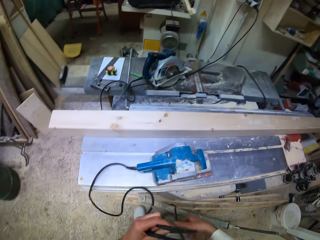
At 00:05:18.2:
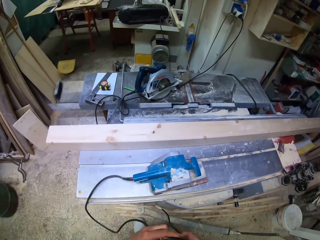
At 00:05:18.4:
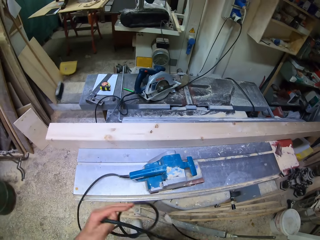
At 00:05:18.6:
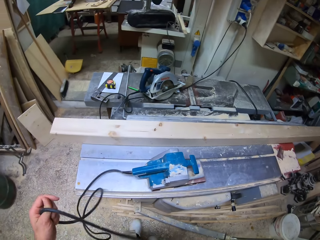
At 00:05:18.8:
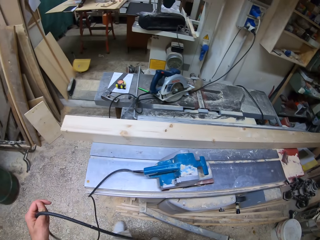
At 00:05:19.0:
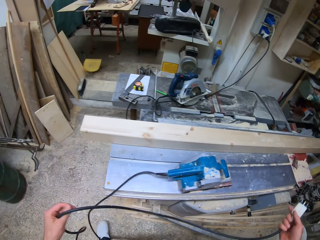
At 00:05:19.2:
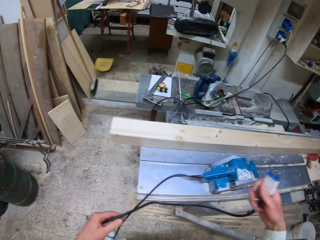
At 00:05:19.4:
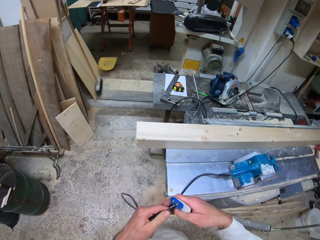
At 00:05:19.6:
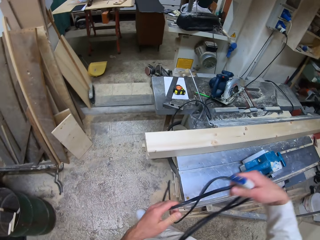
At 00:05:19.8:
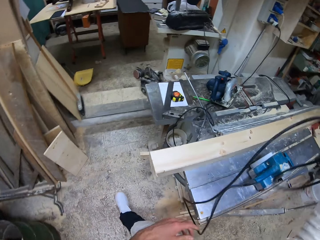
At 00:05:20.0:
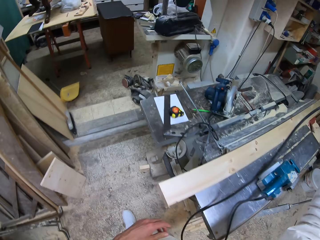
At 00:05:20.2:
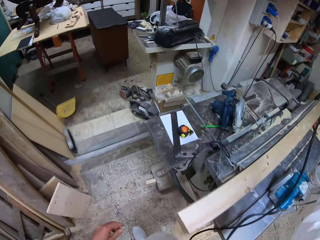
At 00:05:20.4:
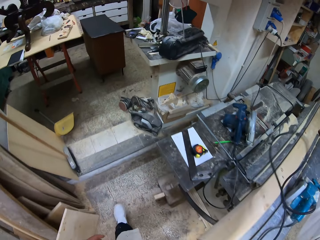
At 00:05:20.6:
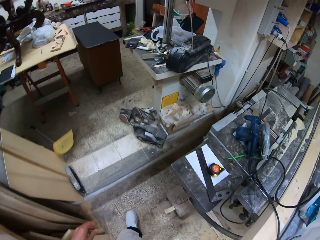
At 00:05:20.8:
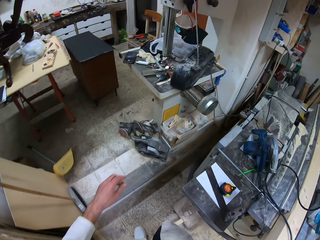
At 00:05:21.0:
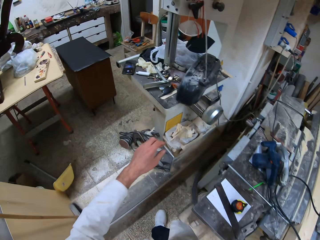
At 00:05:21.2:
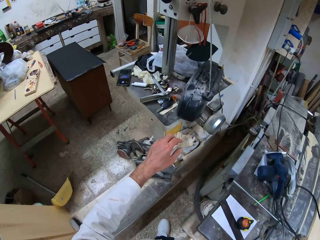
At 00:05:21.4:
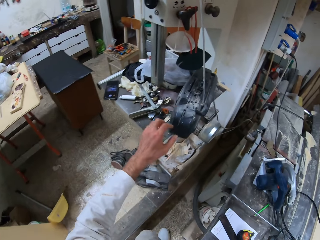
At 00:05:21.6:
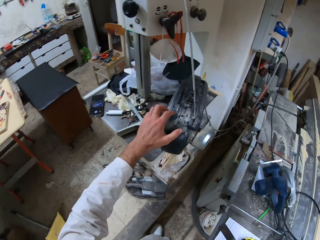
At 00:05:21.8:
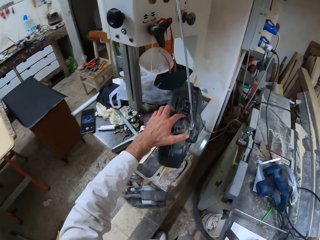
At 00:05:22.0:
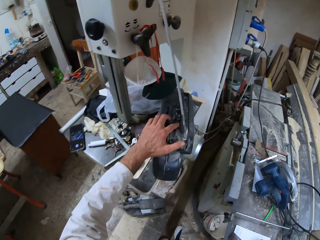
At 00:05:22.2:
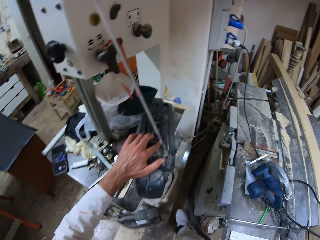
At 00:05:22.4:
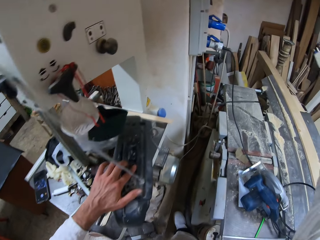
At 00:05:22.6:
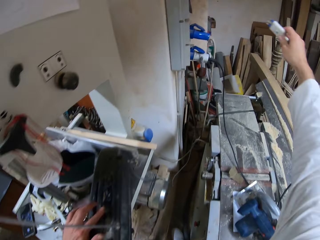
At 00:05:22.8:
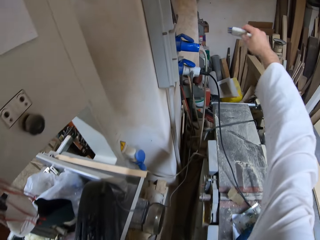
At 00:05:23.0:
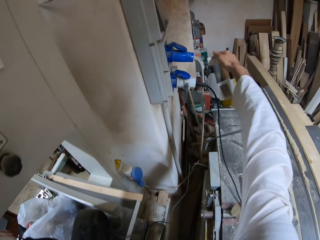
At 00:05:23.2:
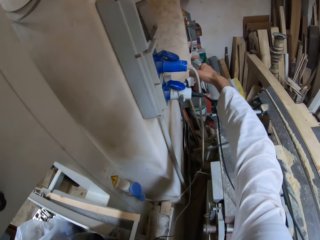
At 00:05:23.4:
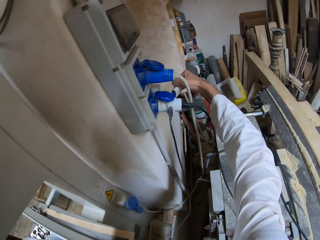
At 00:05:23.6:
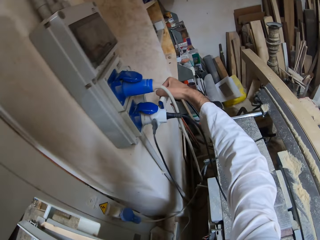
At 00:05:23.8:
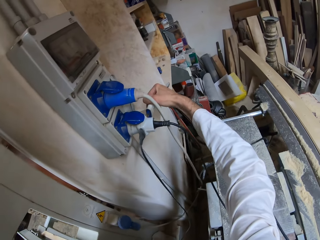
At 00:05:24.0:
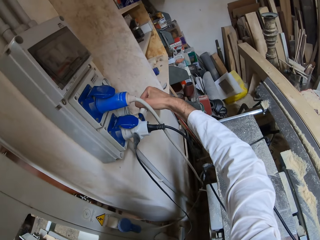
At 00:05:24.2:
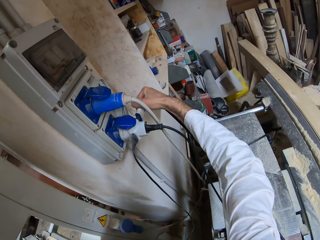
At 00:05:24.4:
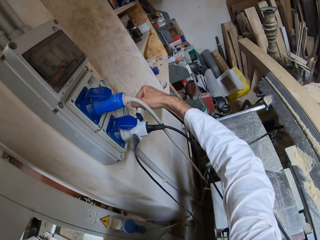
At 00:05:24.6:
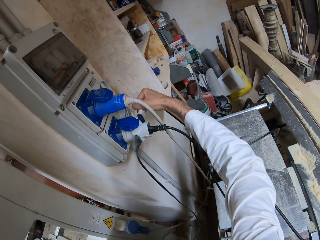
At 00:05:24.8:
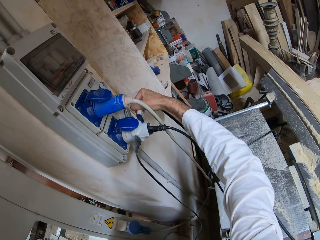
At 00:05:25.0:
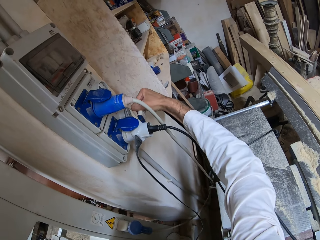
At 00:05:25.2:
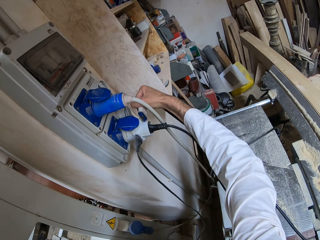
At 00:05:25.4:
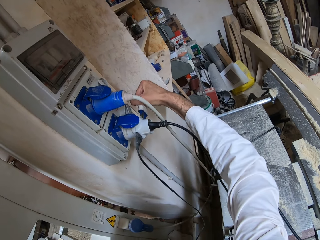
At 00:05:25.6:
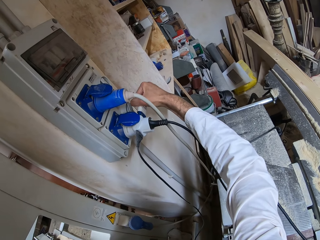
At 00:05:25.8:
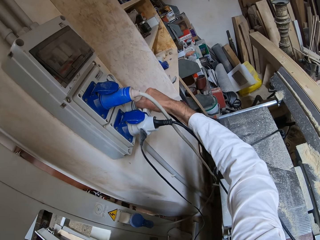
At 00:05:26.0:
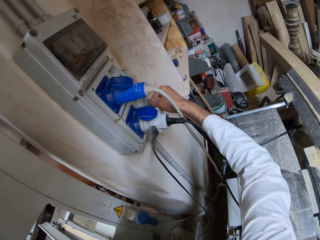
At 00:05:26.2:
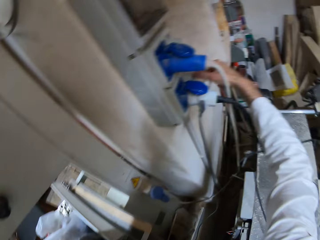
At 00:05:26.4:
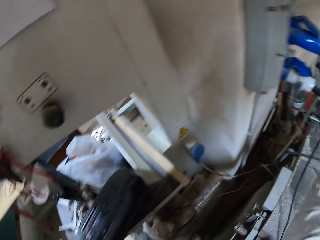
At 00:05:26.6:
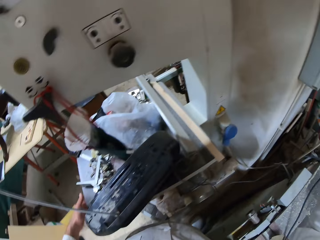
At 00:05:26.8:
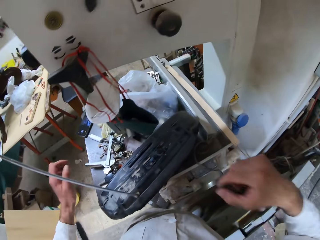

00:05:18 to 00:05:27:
The camera wearer walks in the workshop. He moves towards a black music player. He operates the black music player with his left hand. He inserts the power plug of the sanding machine into a power socket with his right hand.

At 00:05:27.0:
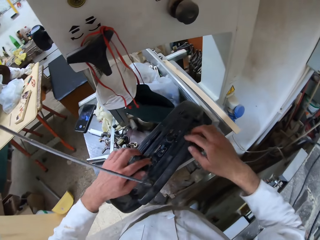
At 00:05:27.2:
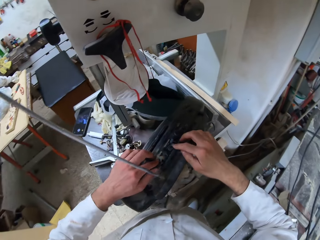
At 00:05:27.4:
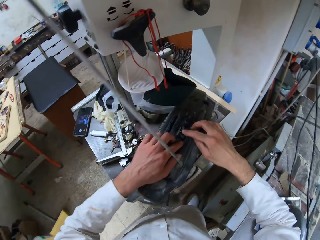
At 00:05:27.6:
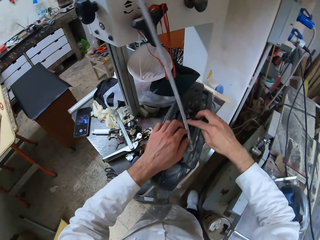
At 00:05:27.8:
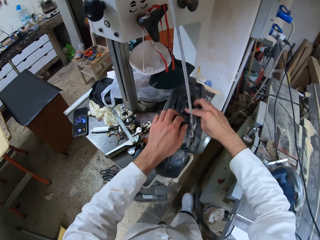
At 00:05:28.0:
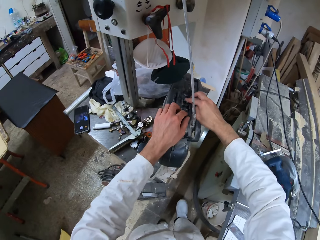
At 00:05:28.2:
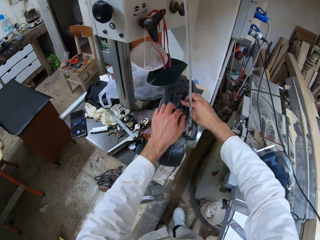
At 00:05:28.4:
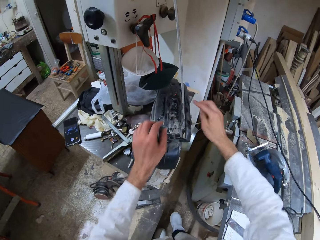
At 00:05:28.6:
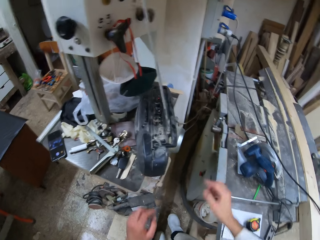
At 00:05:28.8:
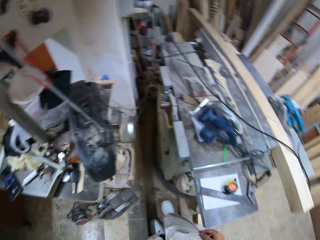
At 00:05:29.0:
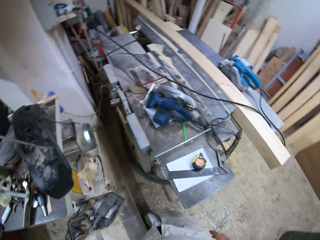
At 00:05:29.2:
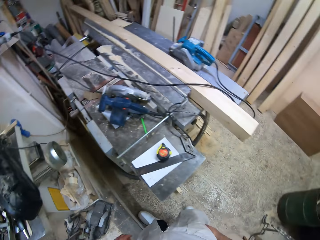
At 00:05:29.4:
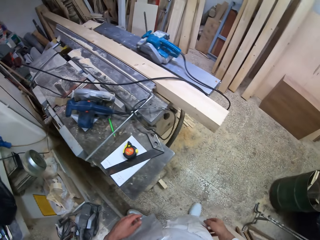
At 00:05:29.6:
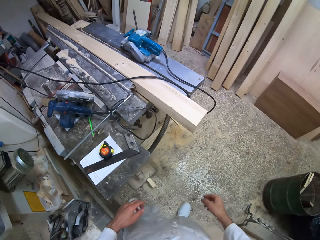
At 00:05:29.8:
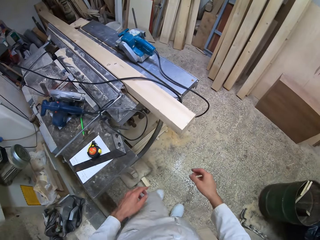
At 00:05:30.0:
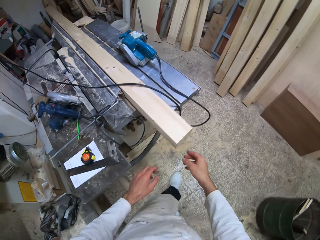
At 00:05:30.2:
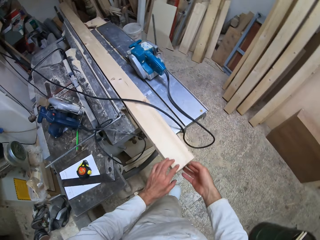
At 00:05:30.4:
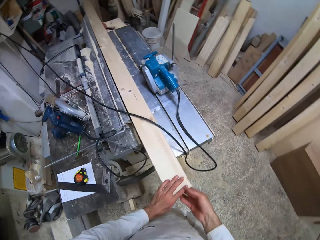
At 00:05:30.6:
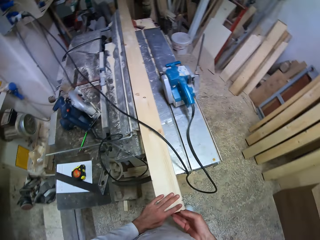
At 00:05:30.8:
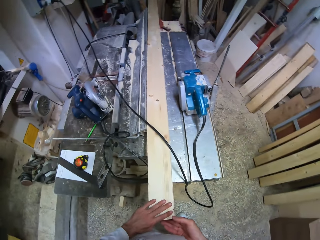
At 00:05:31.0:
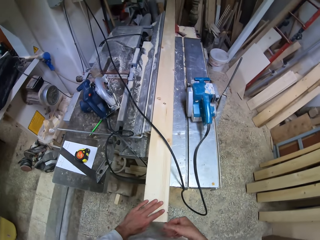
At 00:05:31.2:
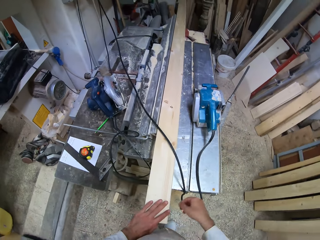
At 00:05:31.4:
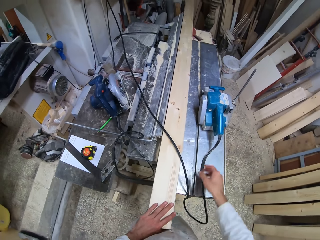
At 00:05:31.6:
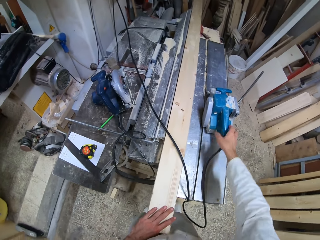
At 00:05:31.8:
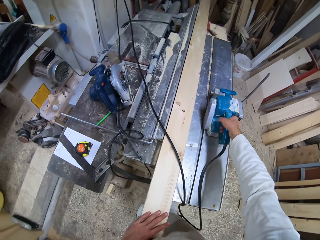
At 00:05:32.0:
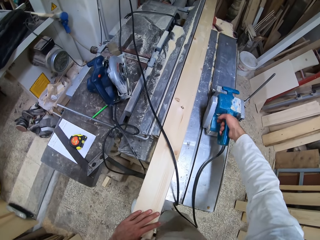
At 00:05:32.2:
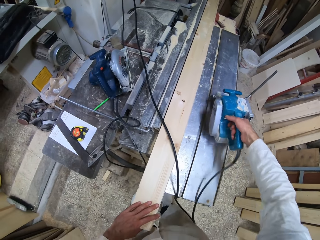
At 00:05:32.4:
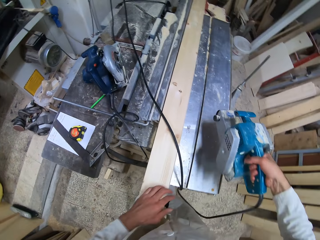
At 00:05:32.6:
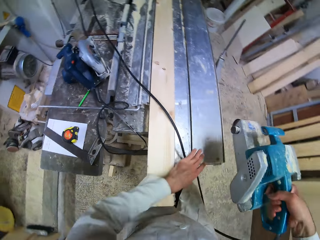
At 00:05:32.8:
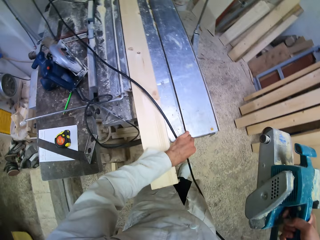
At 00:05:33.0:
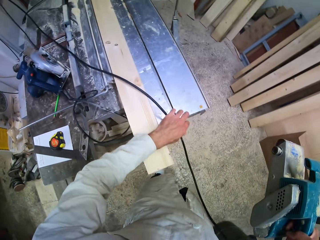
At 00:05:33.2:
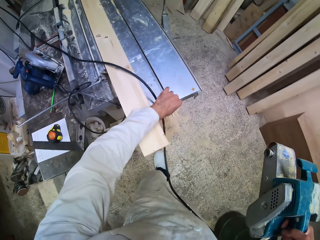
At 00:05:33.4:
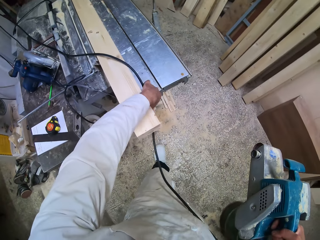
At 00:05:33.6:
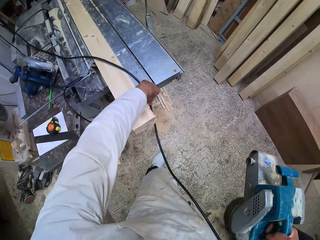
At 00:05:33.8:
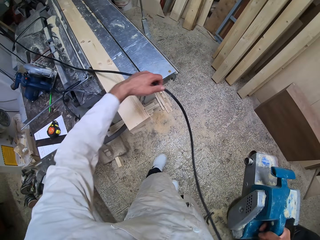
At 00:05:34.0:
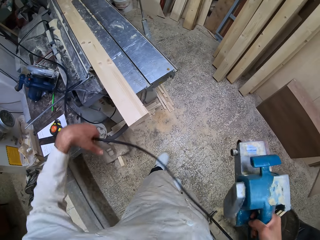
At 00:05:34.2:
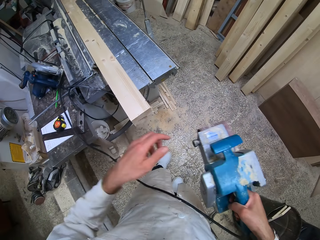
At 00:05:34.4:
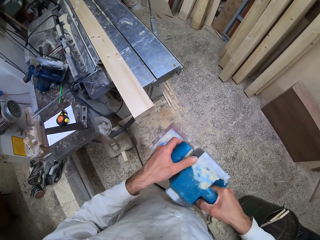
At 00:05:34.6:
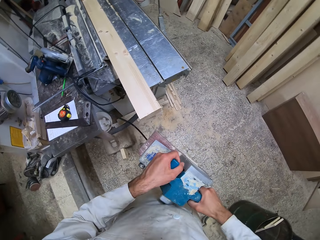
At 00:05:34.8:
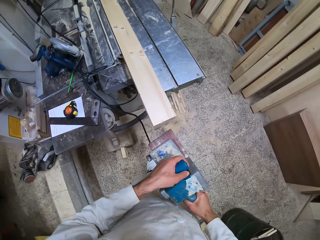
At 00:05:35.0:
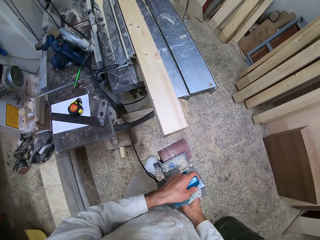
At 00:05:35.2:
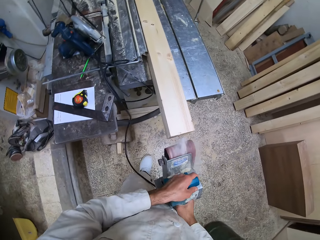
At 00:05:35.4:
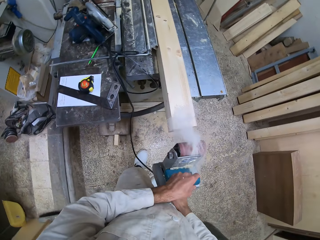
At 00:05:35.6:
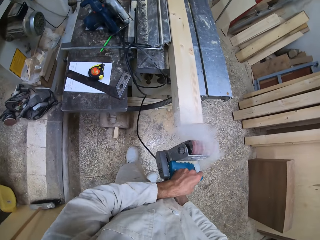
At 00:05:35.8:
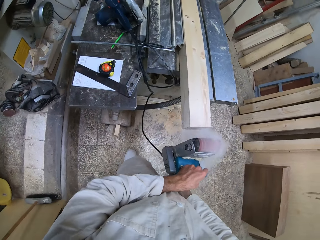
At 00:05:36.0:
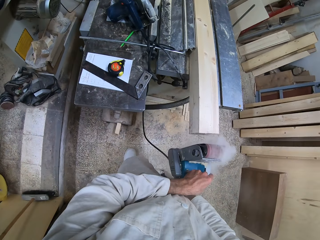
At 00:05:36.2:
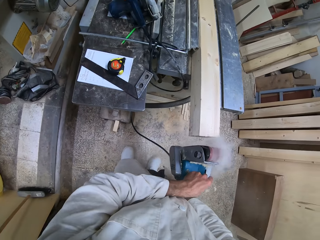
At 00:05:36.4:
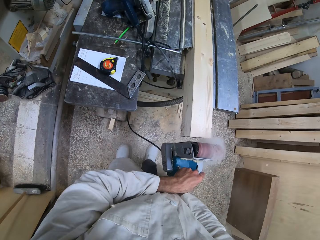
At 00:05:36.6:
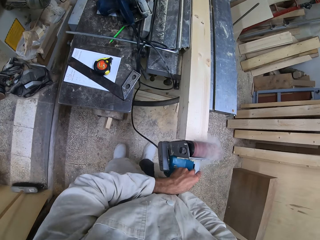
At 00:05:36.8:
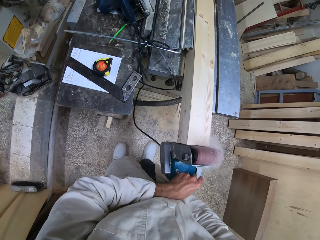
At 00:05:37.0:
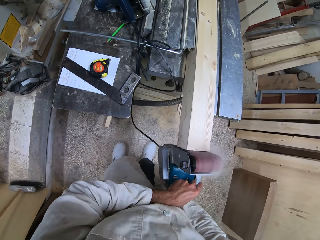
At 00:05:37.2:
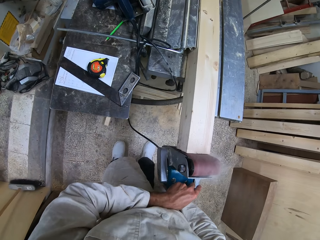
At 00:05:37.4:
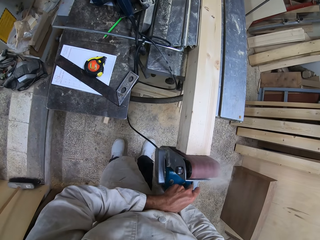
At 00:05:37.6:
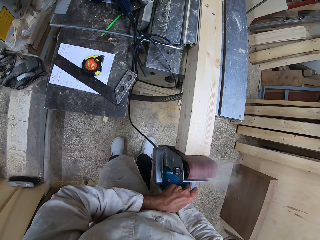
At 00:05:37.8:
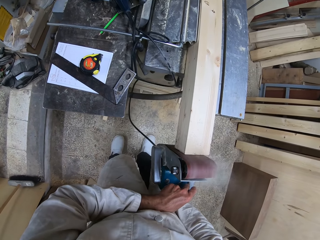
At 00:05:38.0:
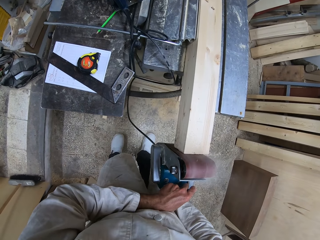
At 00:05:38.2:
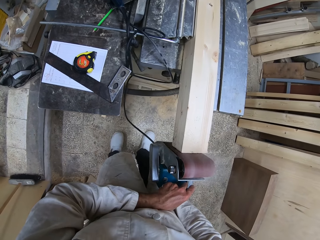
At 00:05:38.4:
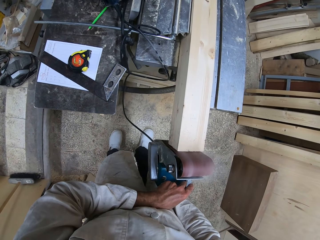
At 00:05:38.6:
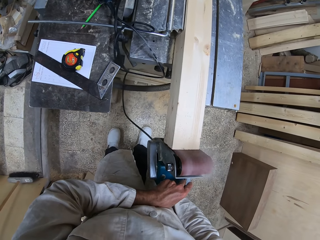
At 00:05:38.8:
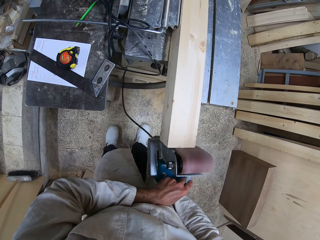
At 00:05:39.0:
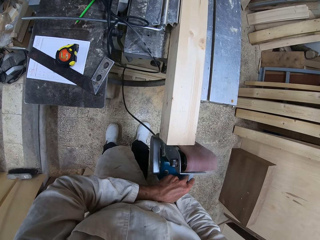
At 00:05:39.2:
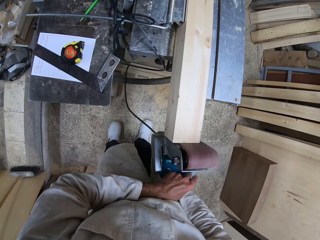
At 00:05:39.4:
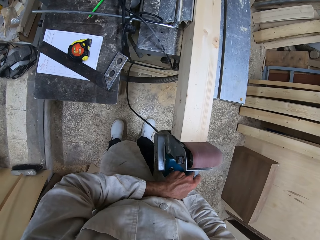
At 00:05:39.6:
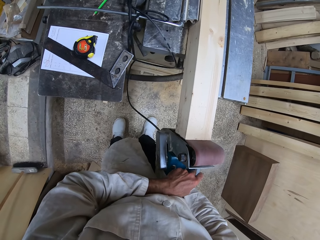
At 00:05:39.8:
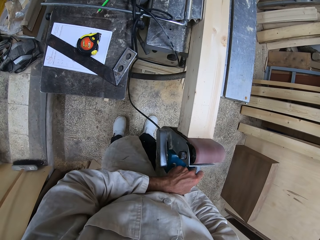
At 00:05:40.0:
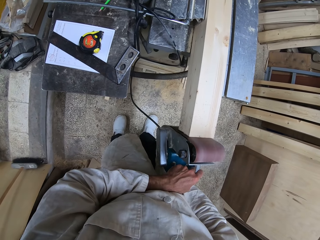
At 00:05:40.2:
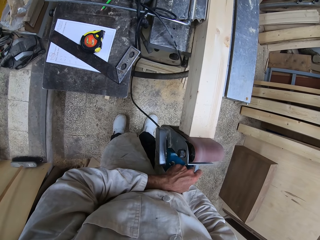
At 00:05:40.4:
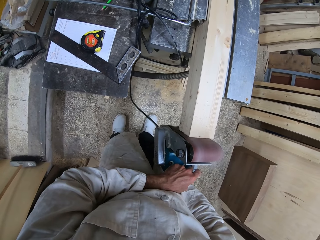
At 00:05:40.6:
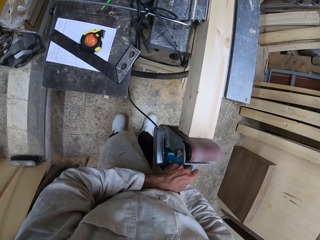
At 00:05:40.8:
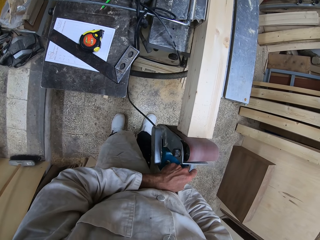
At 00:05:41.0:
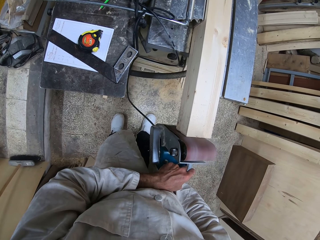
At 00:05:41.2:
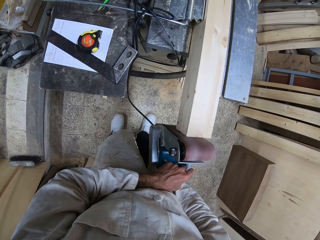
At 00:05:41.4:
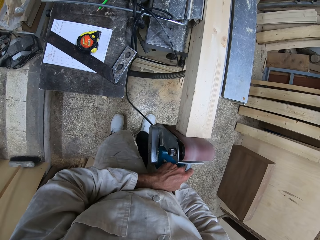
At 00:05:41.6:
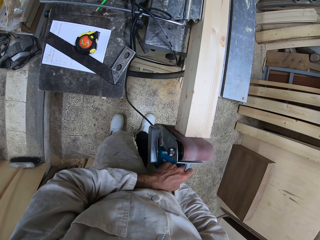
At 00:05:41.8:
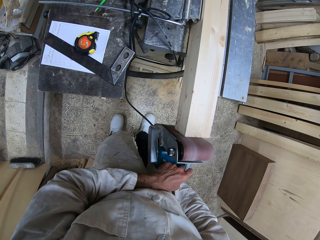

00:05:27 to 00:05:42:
The camera wearer operates the black music player with both his hands. He walks in the workshop. He touches the wood on the metal work bench with his hands. He picks up the sanding machine or sander from the metal work bench with his right hand. He moves the wire cable of the sanding machine with his left hand. He holds the sander with both hands. He switches on the sanding machine. He sands the wood on the metal work bench with the sanding machine.
